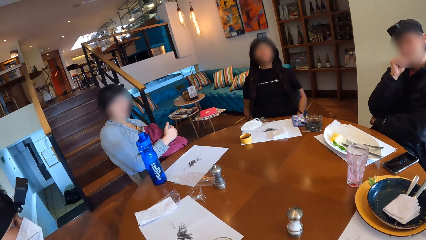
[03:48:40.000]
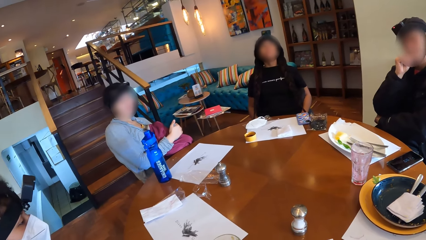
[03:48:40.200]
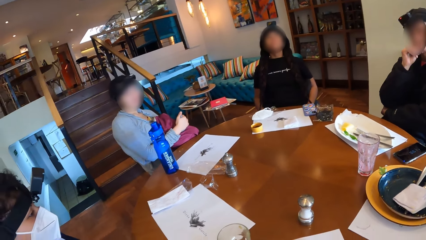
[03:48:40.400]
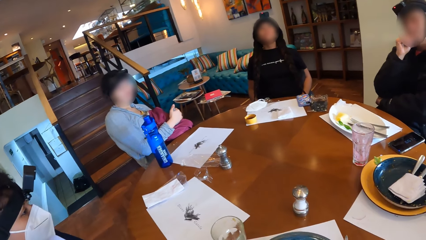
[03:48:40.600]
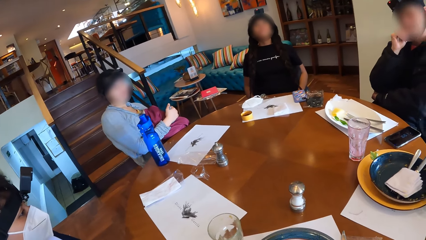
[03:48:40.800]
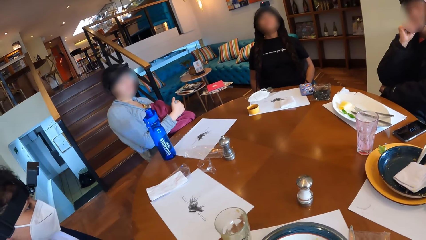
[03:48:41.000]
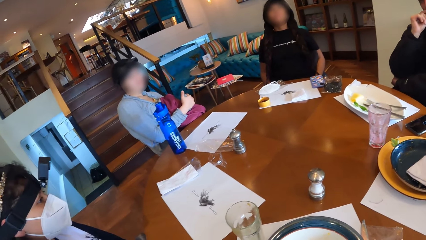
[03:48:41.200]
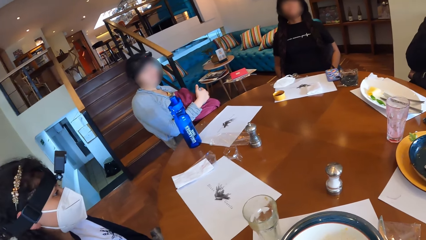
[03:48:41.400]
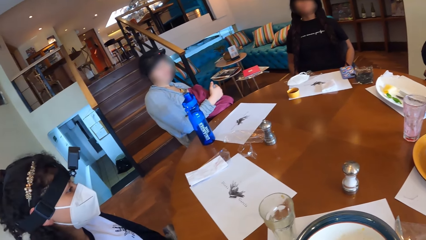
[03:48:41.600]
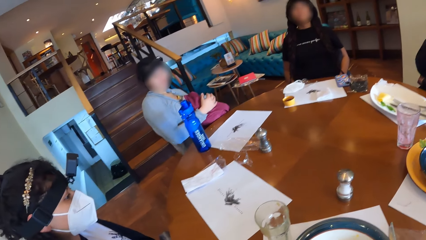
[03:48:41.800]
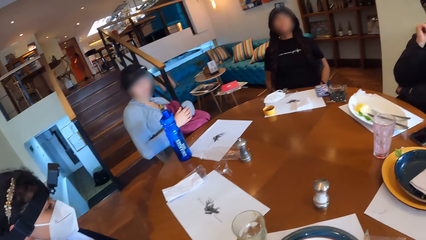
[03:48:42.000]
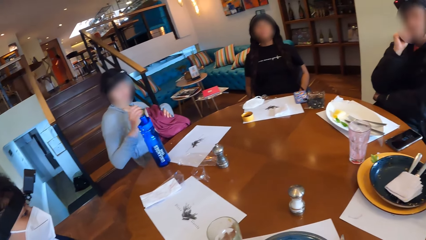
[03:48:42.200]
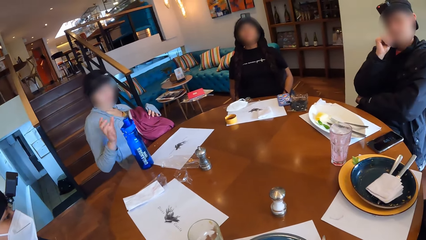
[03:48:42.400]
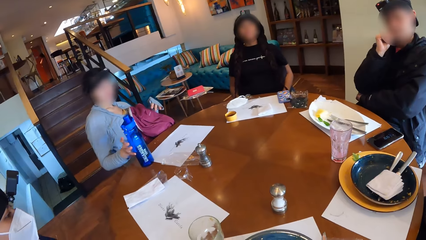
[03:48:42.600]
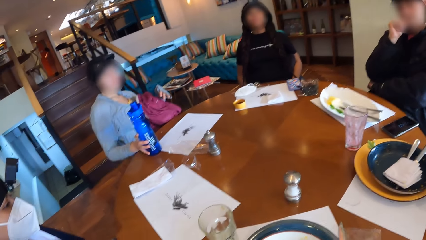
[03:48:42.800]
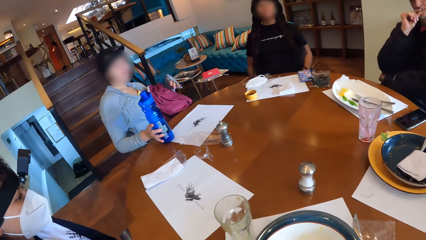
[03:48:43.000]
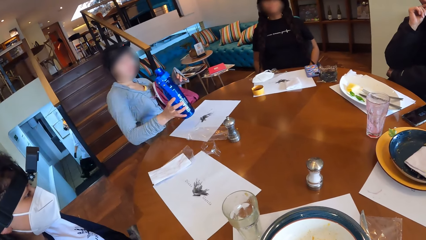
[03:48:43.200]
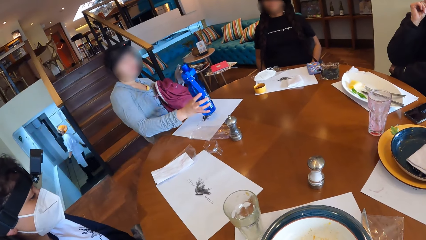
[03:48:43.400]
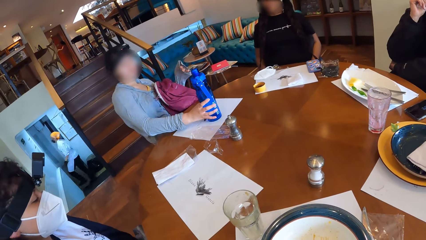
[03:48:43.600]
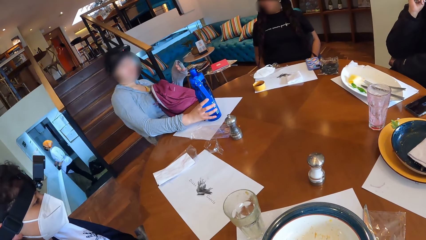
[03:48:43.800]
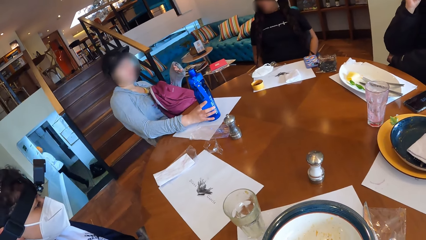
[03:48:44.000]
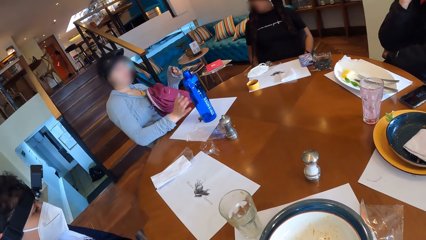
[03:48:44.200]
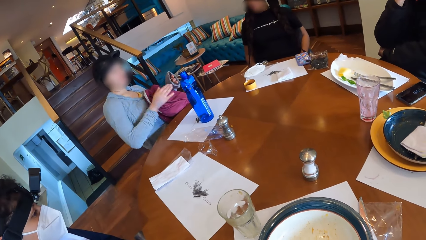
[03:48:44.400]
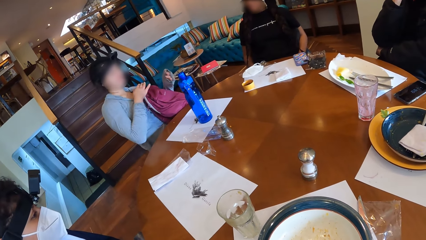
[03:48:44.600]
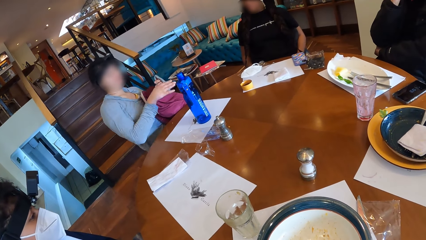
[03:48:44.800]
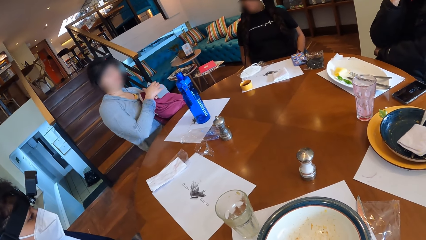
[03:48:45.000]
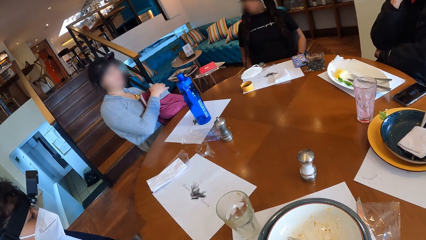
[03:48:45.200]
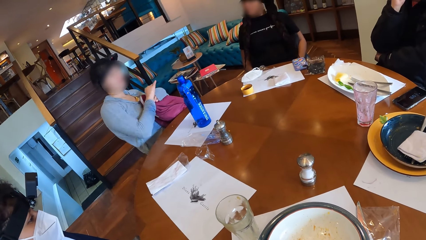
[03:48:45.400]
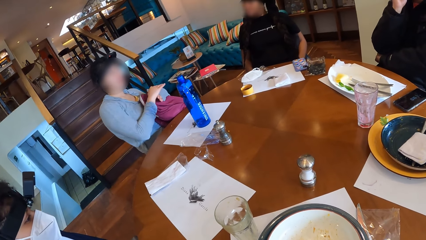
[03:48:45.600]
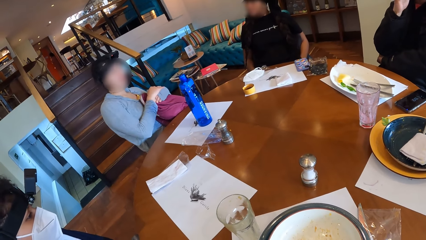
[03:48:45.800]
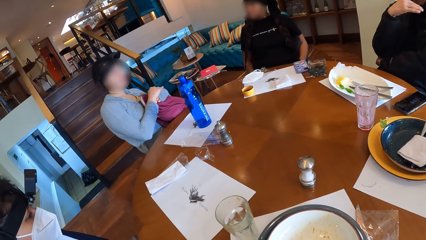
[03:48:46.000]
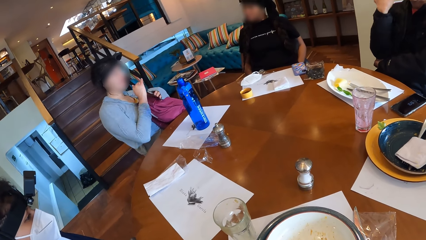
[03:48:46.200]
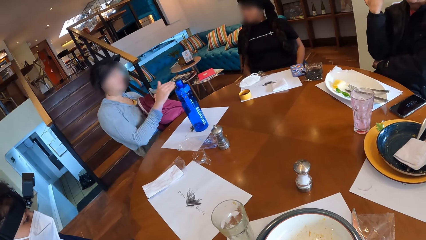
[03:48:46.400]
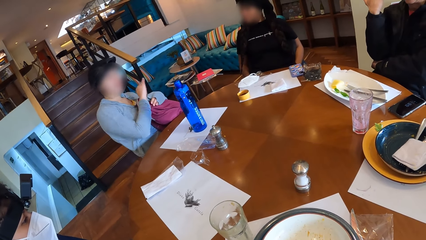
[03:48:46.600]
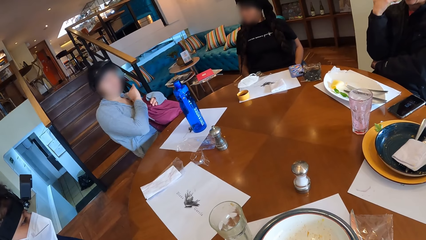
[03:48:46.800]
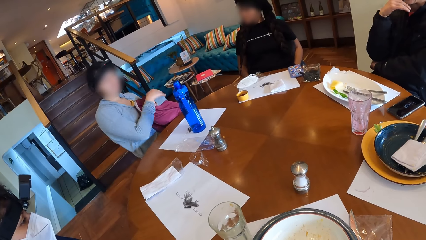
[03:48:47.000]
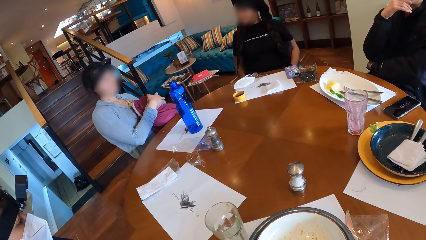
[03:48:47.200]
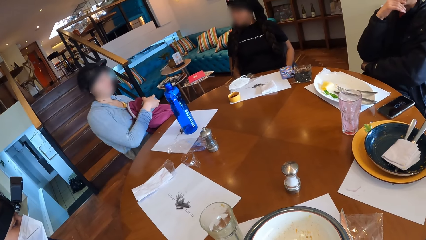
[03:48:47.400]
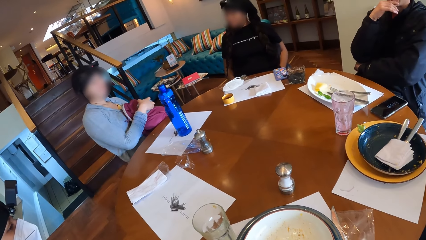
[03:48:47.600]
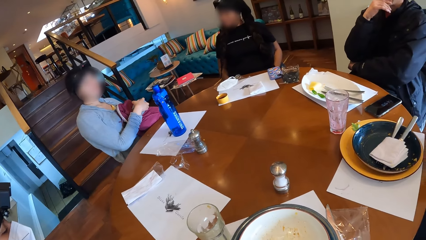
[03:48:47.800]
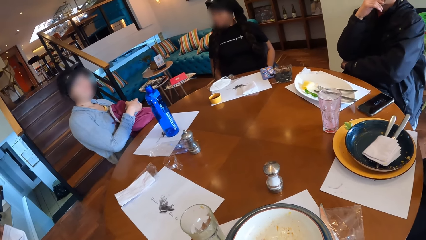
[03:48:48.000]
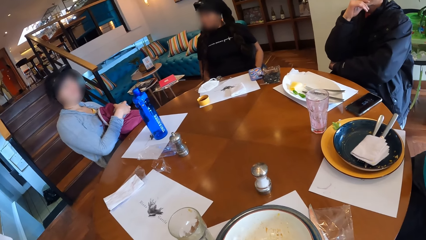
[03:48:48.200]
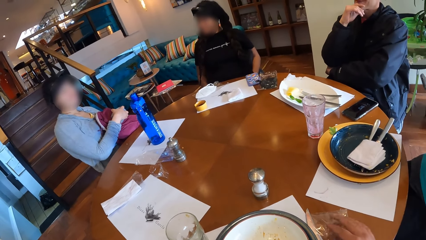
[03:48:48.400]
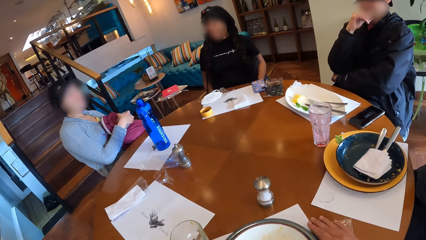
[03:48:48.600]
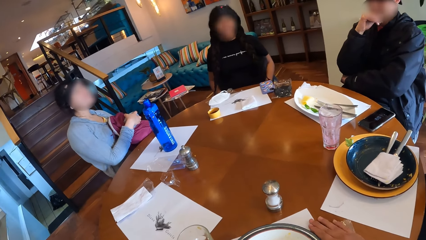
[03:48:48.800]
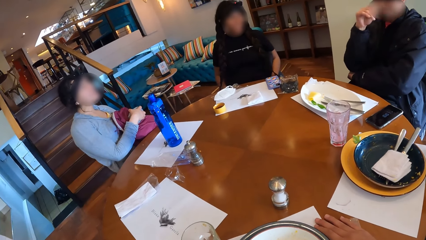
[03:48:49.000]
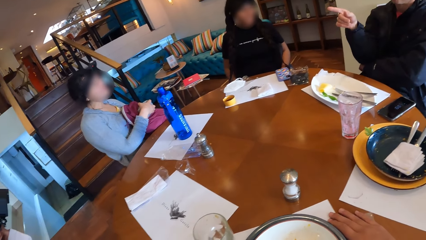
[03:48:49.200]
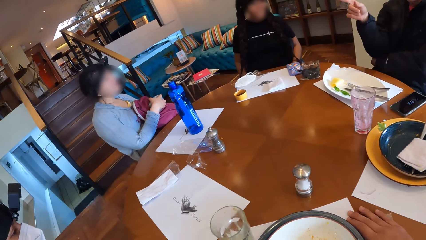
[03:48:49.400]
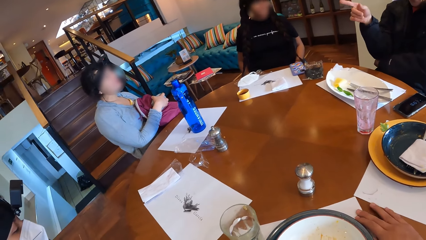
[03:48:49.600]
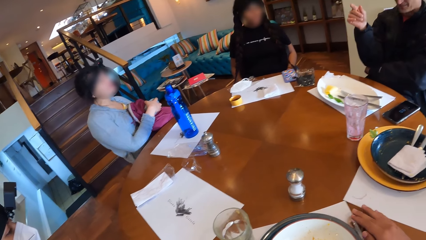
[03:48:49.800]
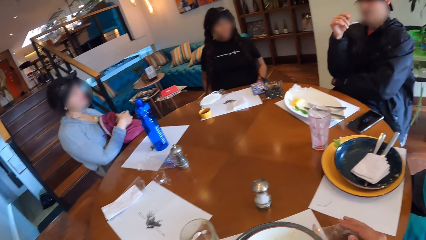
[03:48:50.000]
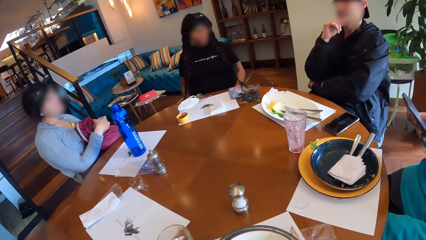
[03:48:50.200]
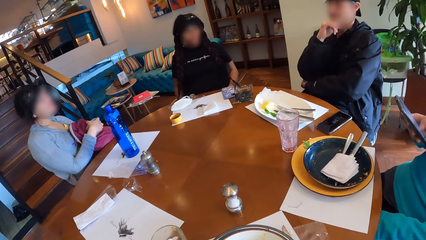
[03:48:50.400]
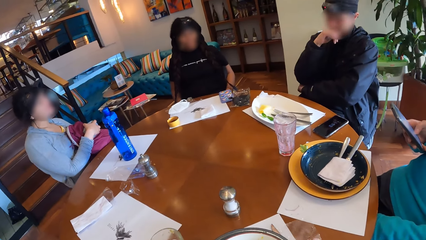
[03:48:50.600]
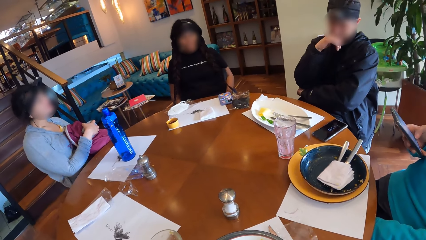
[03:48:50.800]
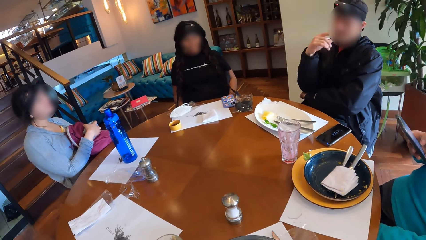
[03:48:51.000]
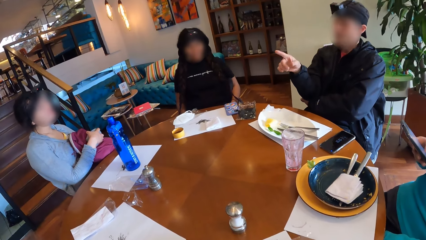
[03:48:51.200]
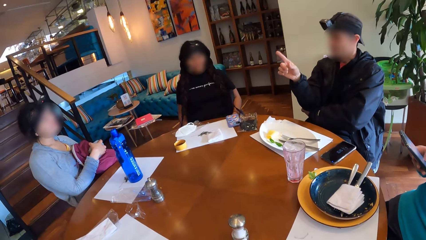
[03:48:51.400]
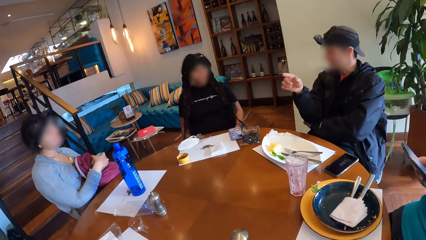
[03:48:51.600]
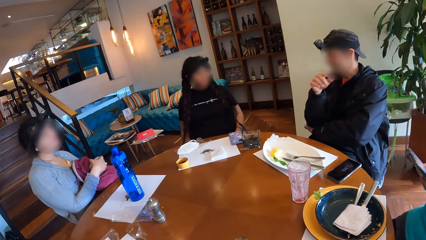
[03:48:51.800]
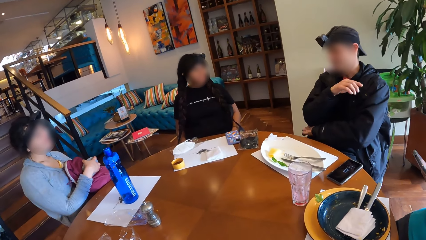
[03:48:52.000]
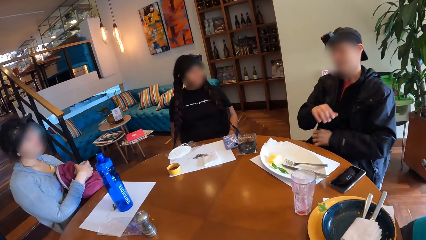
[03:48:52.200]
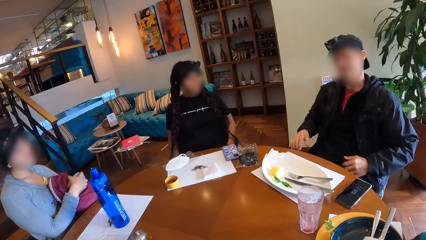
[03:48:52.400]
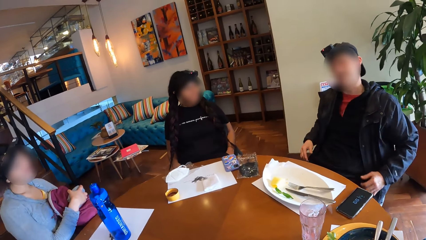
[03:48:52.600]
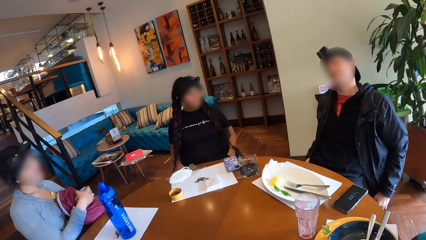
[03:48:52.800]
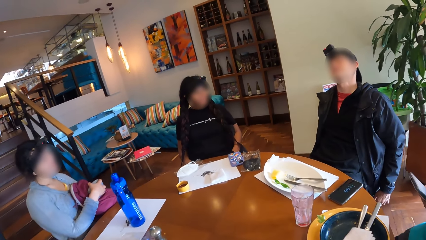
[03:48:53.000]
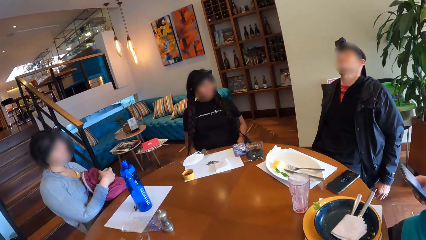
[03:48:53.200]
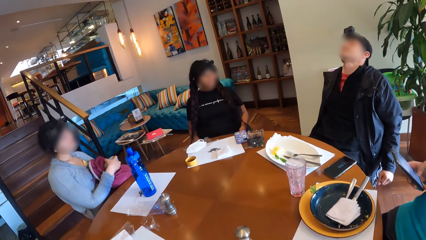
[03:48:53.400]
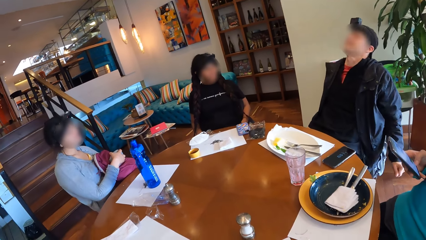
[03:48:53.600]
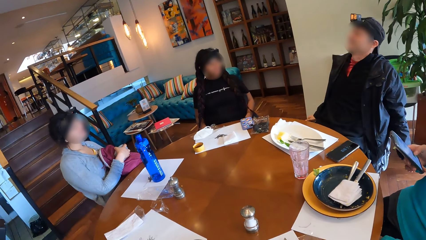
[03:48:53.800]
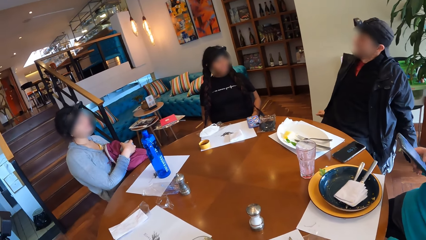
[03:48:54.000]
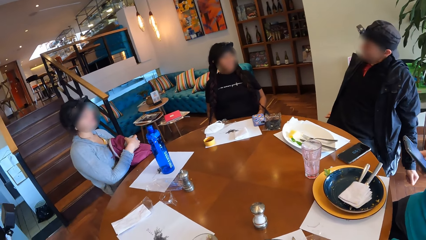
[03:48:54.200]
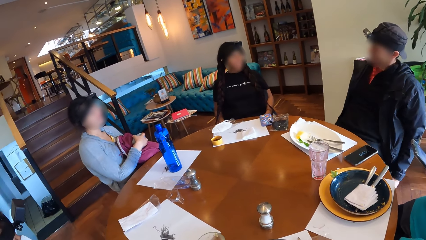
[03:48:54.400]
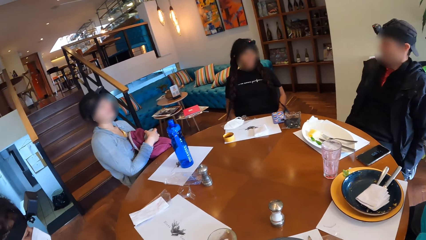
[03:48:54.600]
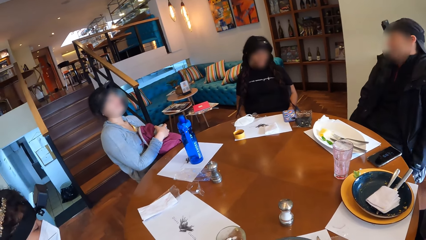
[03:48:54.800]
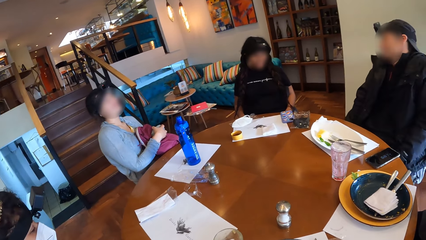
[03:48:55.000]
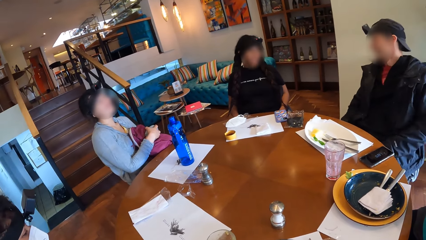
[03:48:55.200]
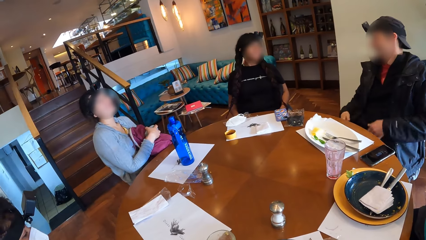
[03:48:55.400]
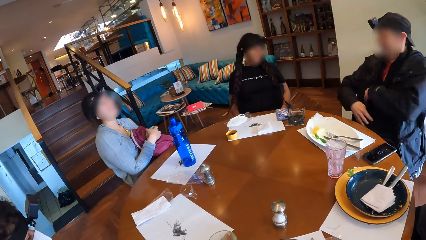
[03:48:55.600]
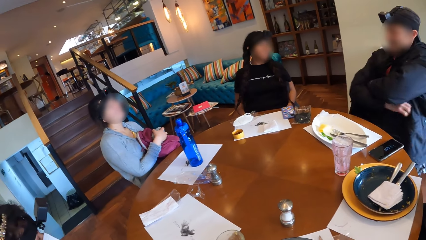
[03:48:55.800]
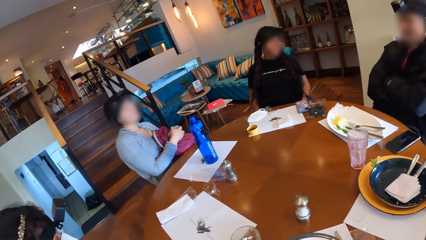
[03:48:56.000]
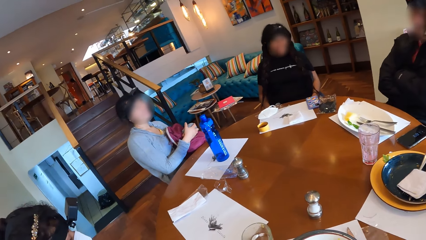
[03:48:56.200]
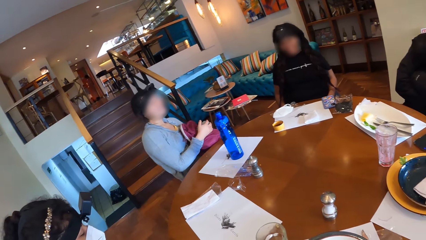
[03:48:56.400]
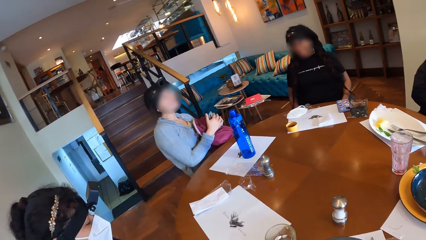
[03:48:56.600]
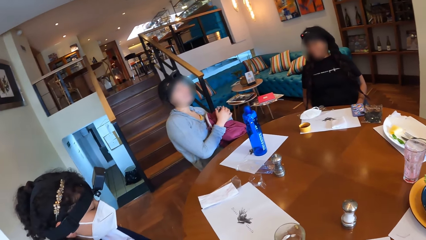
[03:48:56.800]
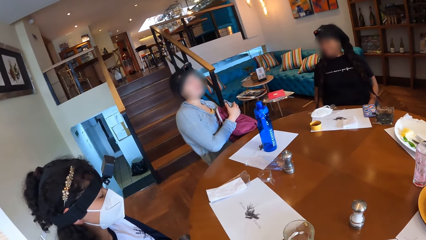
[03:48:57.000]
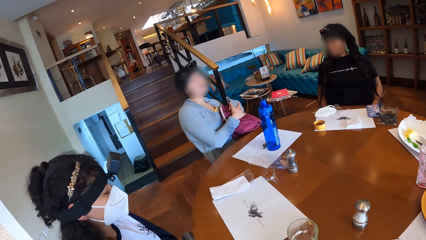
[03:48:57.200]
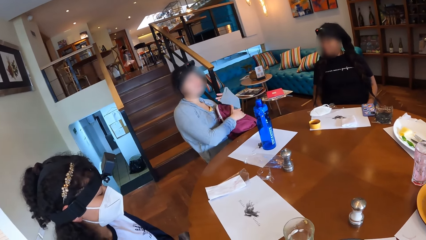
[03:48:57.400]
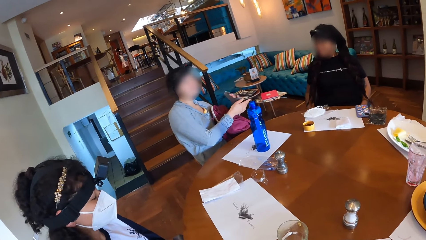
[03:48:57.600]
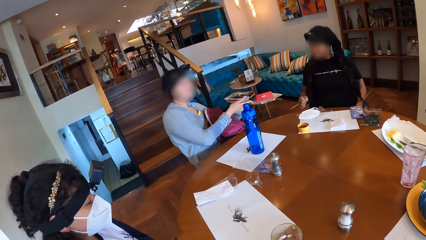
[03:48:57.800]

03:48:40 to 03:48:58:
A woman moves the water bottle on the dining table with her right hand. She takes the water bottle. She puts the water bottle on the table. She moves her hand. A man points his right index finger at the woman. Another woman presses a phone with her right hand. She uses the phone. The man points his right index finger at the first woman. The man stretches. He interacts with the first woman and a third woman. The third woman nods. The man folds both hands.
